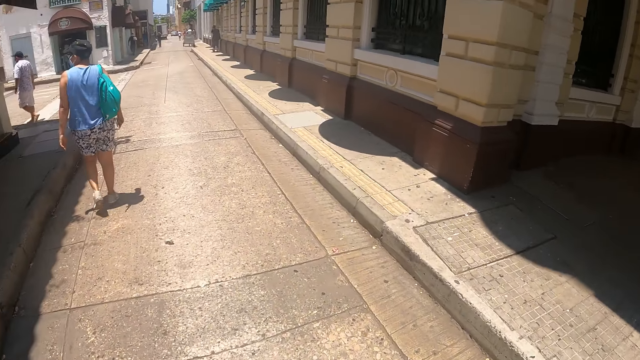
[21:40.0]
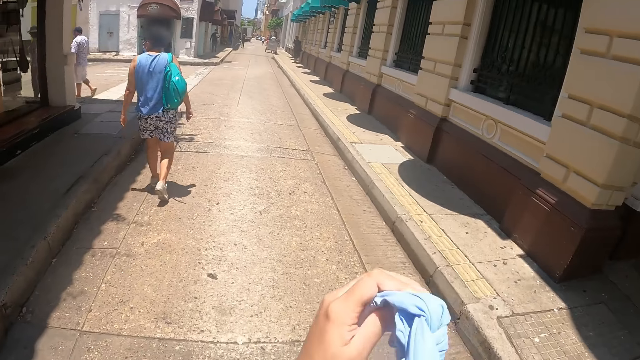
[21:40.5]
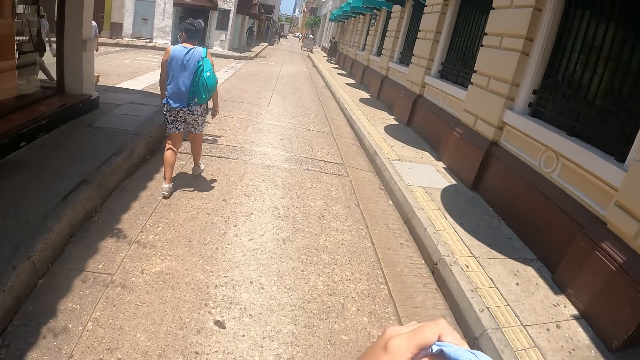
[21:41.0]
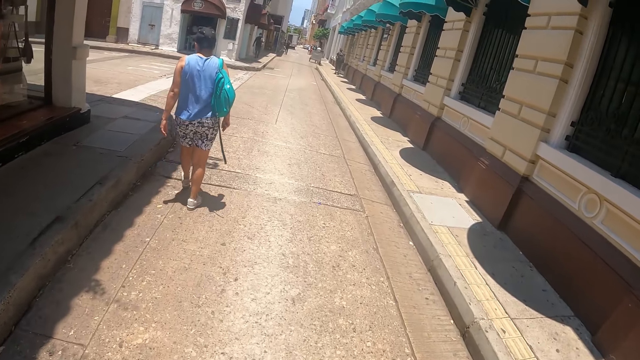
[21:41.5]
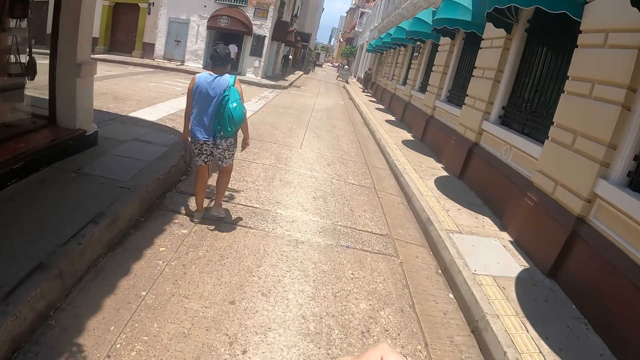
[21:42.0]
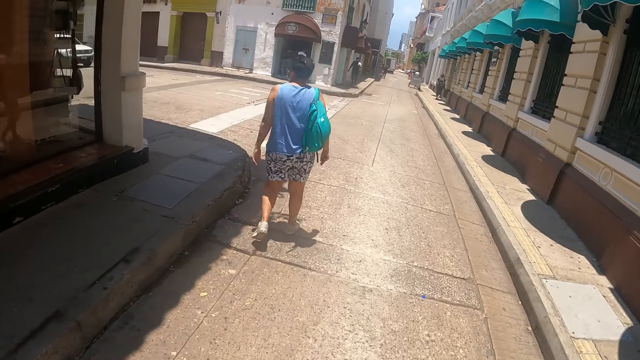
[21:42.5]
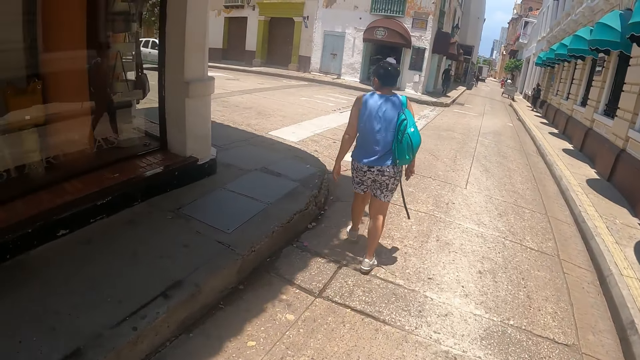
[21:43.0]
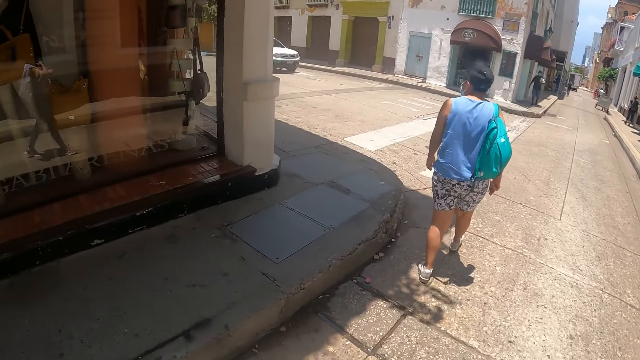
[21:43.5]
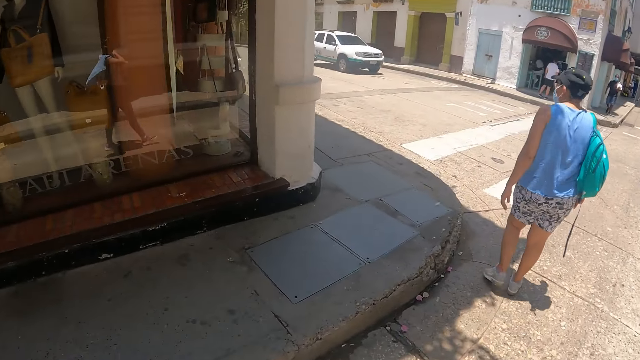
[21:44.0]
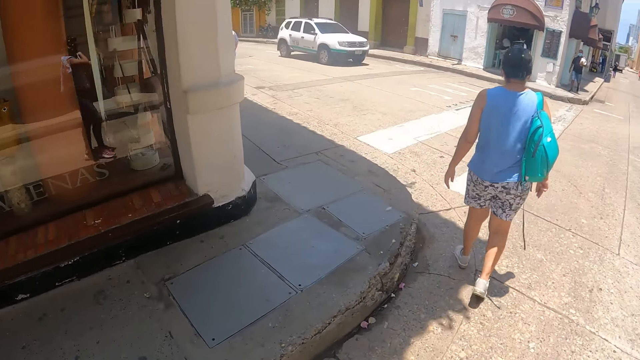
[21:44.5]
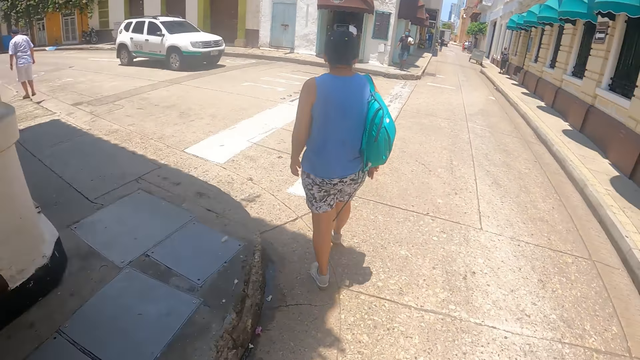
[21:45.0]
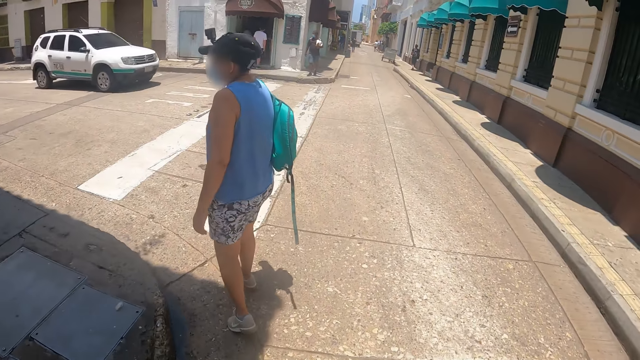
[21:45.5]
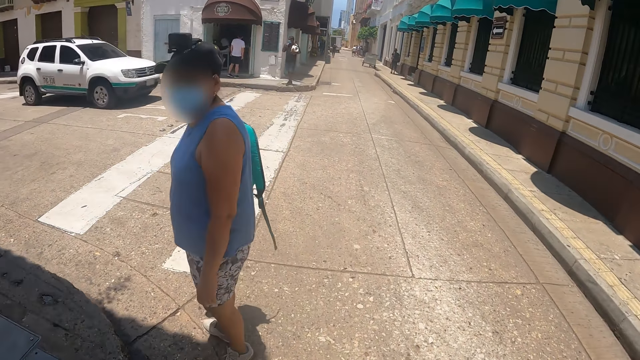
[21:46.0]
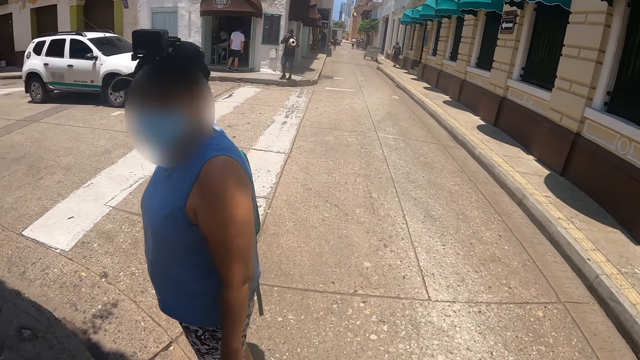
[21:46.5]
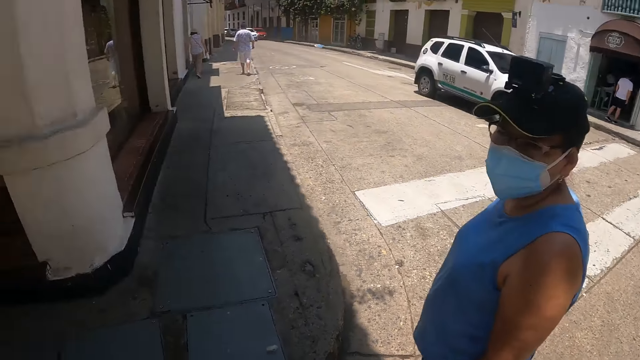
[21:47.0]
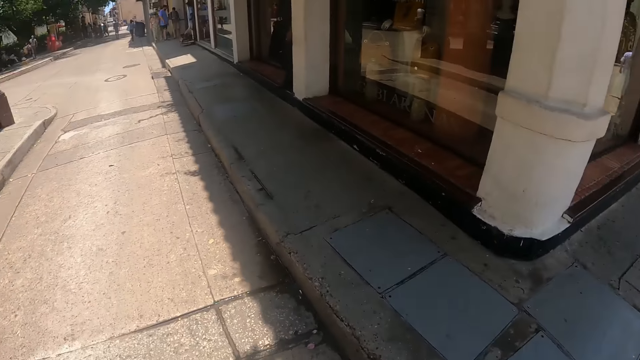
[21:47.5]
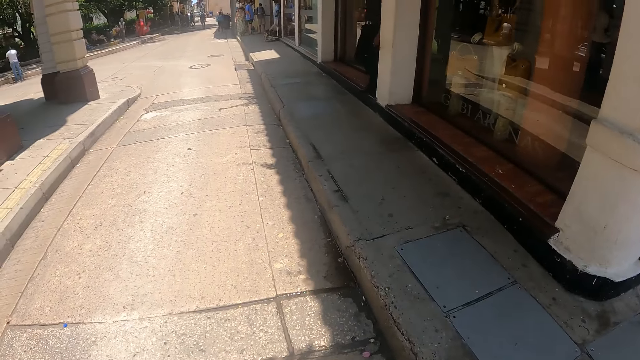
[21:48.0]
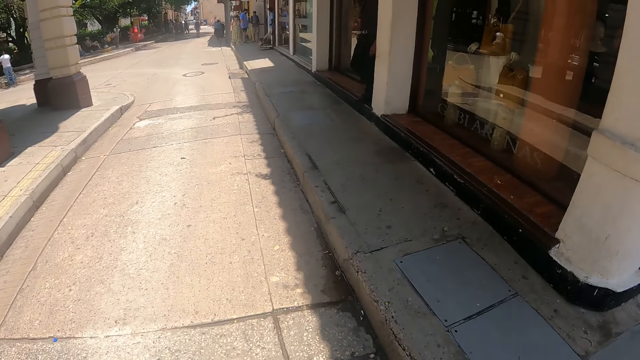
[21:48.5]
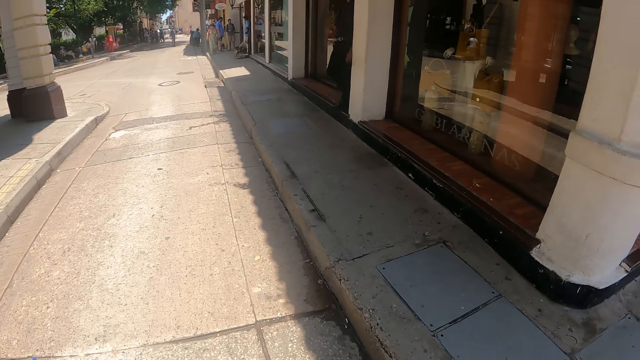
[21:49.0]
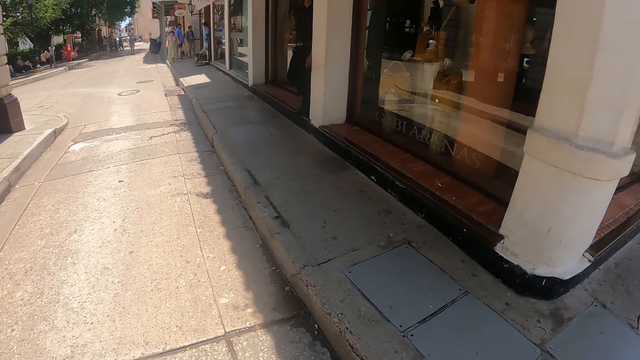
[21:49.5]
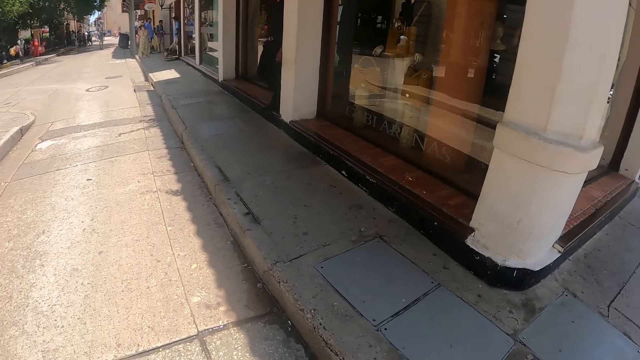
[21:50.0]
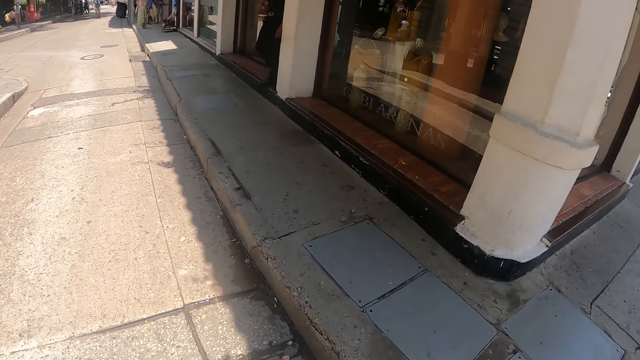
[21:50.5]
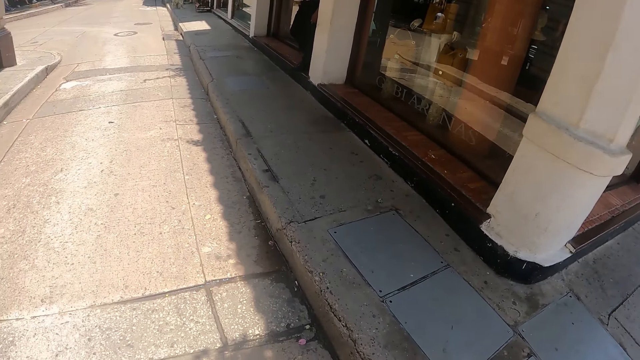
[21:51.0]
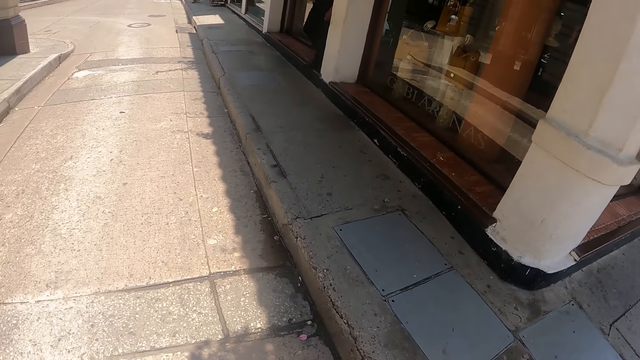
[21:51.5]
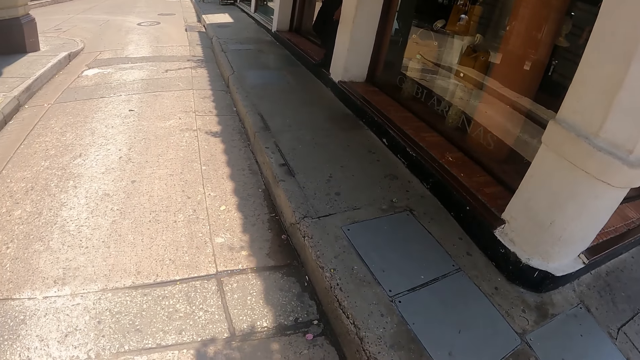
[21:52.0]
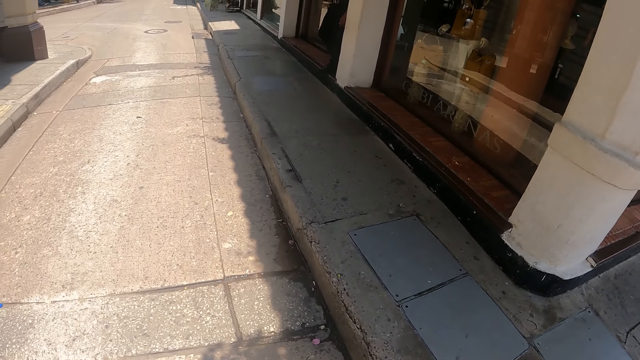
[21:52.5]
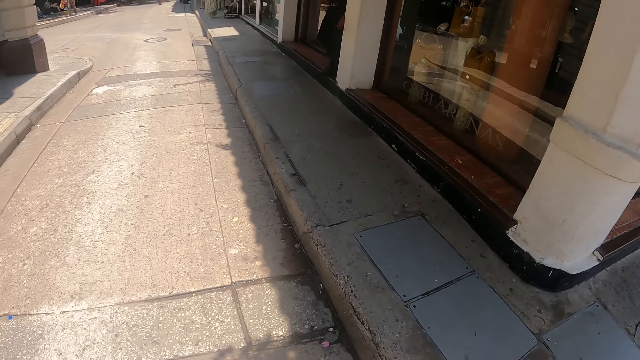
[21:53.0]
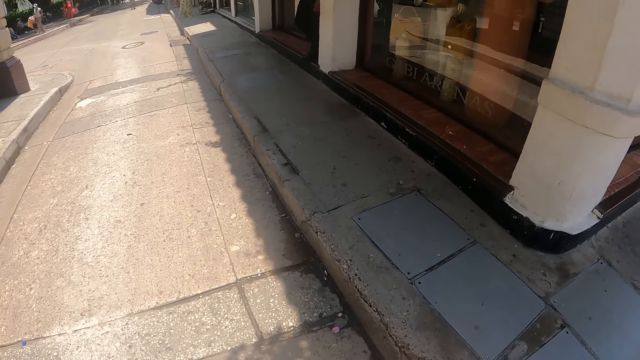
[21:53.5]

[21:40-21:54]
The camera wearer walks on the road. A woman talks to the camera wearer. The camera wearer turns around. They look around.

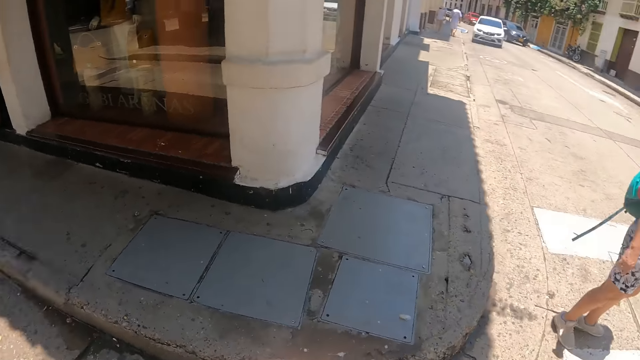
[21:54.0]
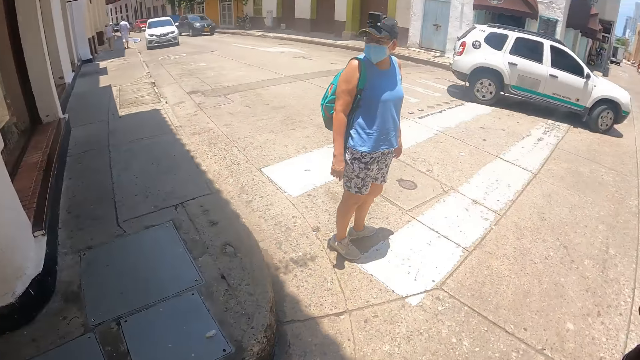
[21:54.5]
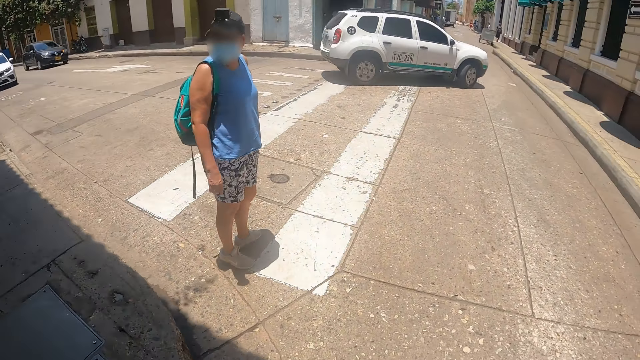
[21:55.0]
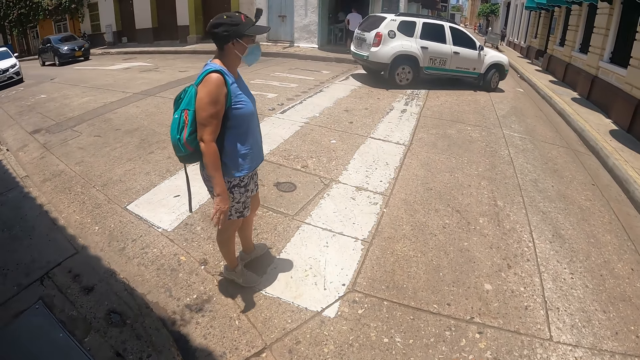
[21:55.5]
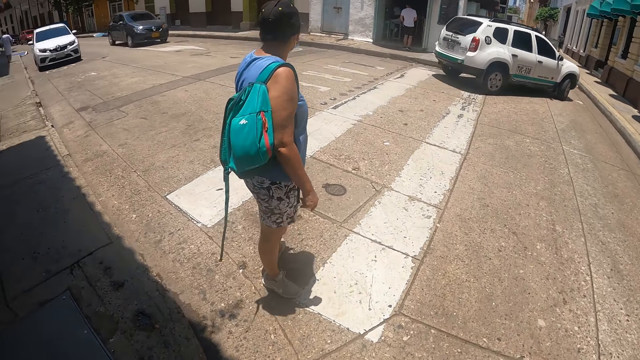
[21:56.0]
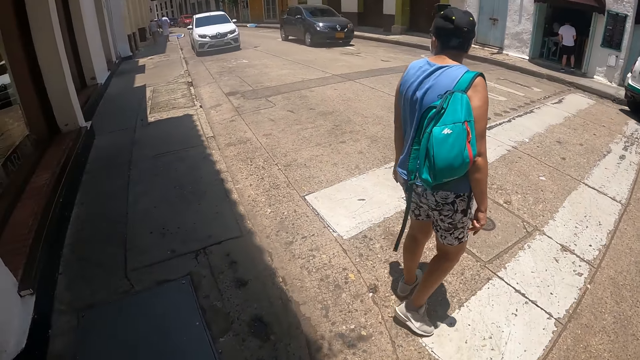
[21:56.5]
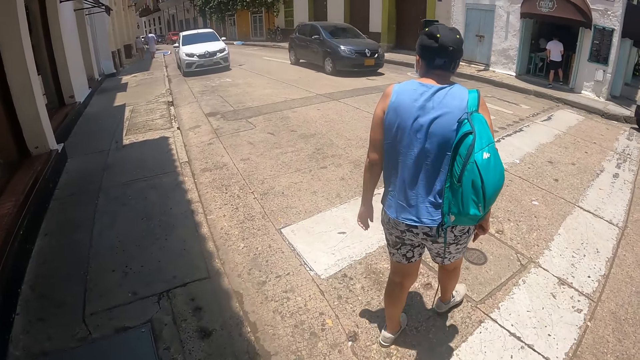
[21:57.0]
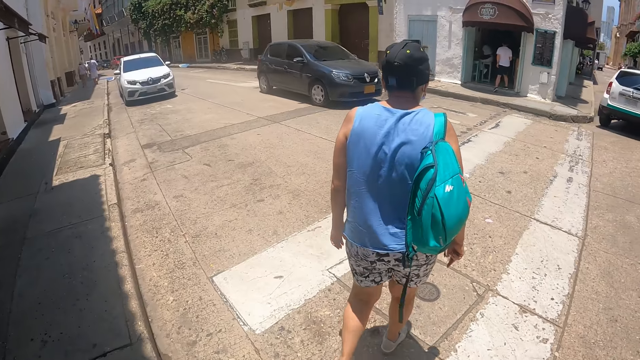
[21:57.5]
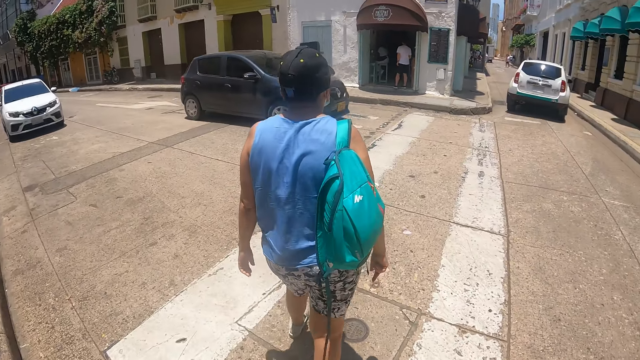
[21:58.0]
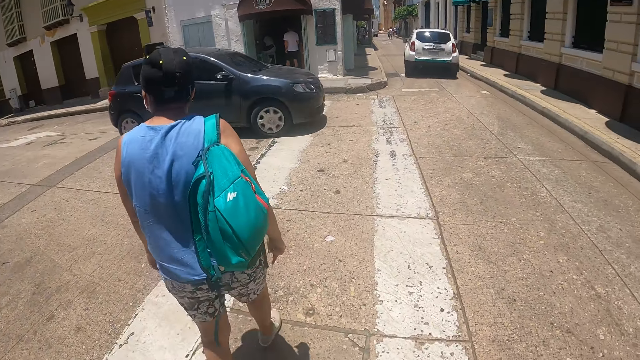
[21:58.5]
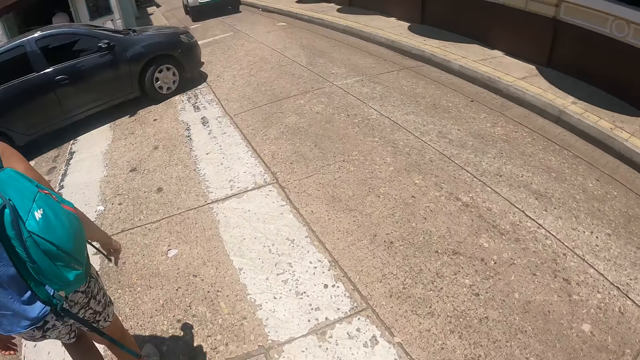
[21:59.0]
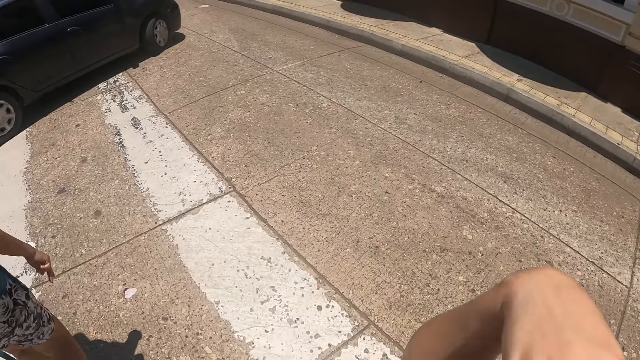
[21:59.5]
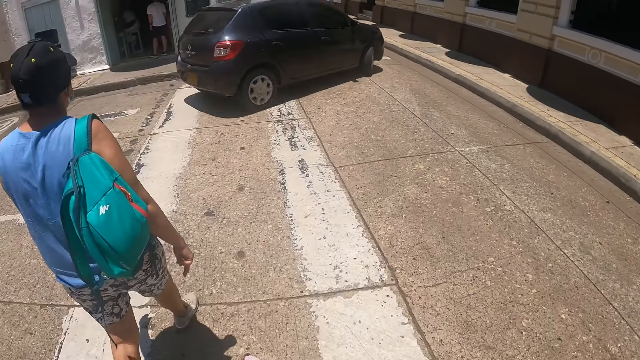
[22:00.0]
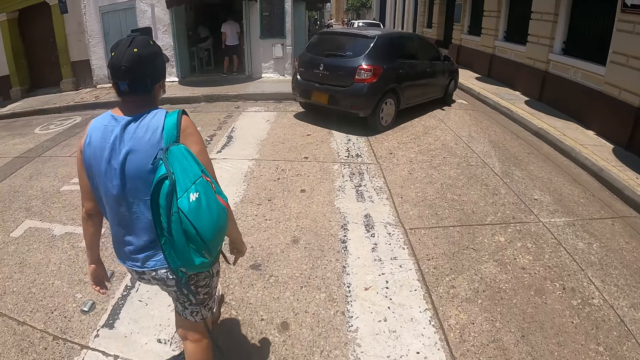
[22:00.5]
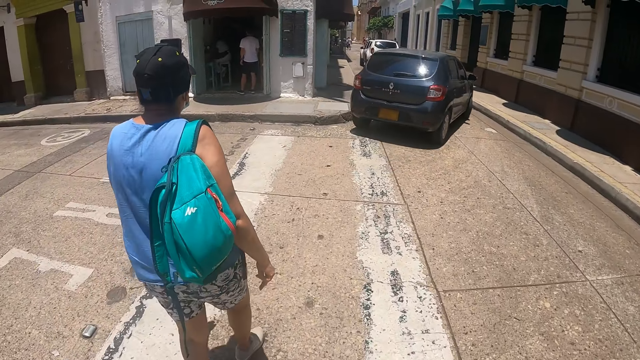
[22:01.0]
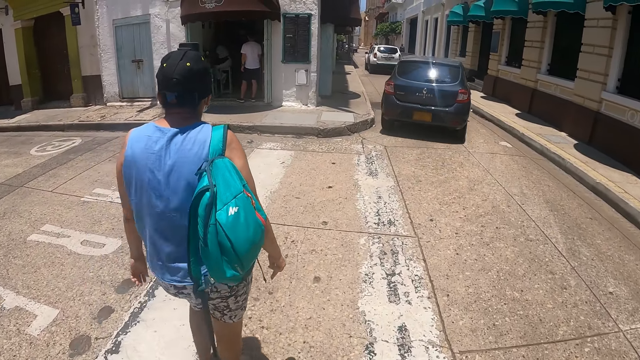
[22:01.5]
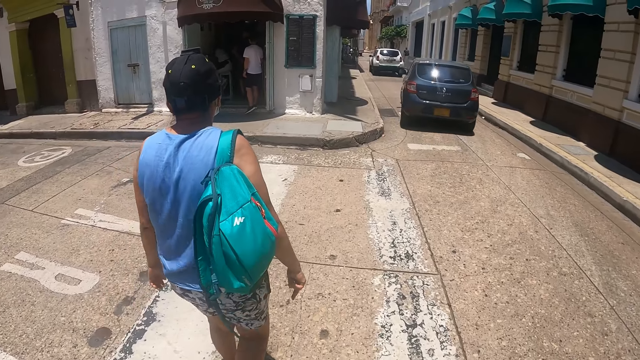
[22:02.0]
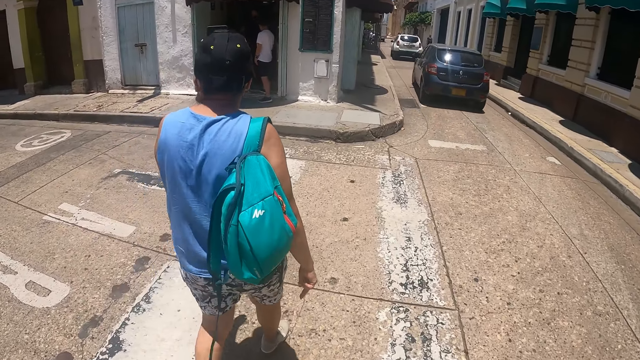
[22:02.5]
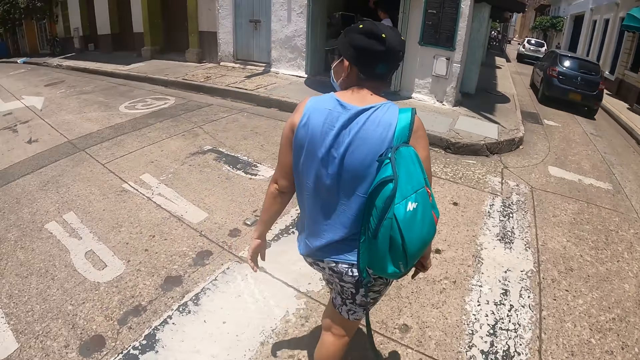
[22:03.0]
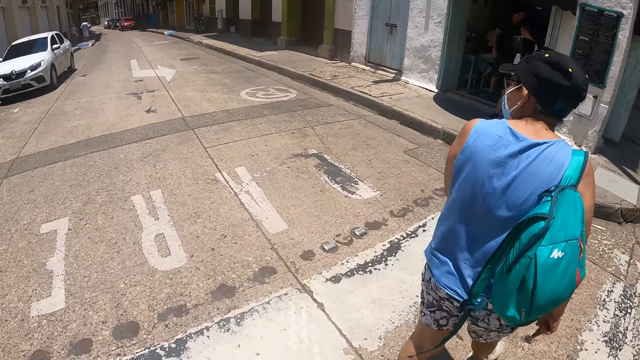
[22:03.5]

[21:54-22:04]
The camera wearer walks on the road.
